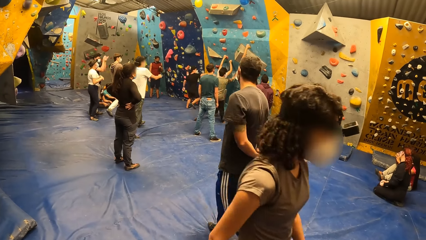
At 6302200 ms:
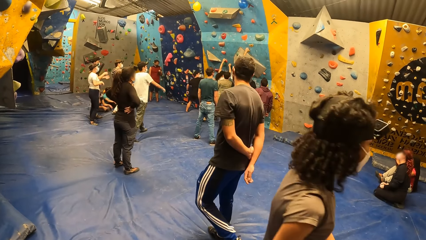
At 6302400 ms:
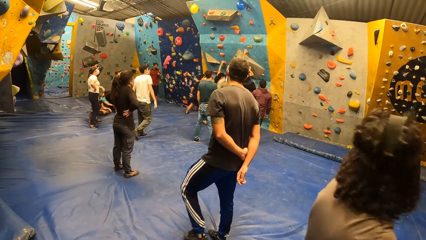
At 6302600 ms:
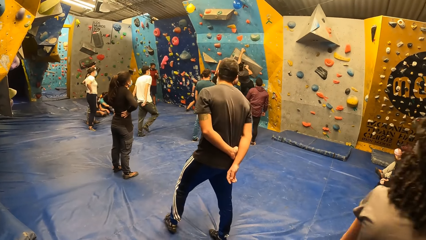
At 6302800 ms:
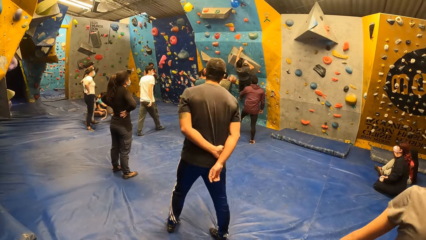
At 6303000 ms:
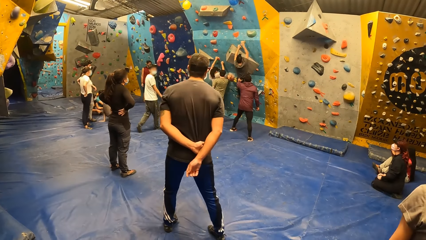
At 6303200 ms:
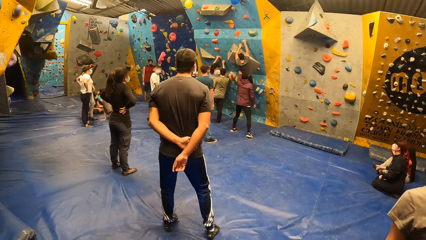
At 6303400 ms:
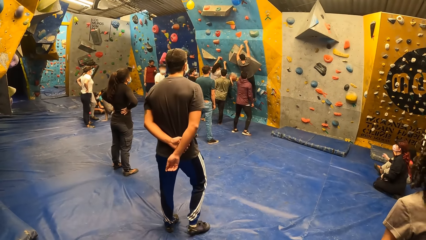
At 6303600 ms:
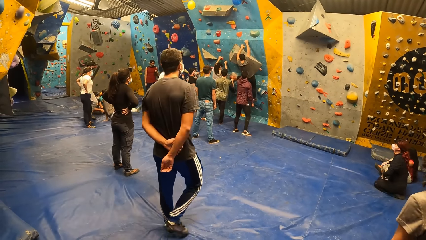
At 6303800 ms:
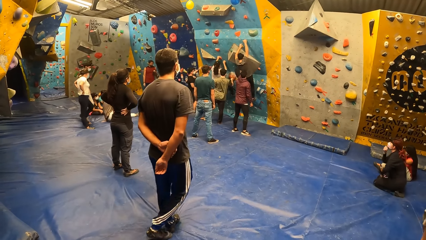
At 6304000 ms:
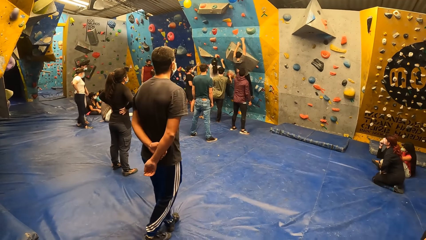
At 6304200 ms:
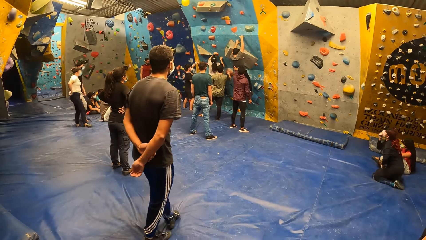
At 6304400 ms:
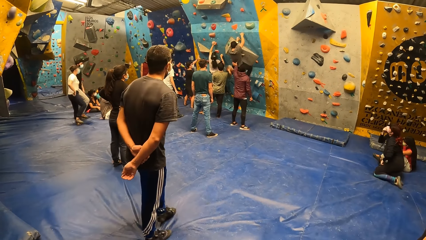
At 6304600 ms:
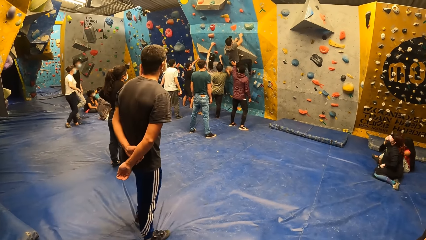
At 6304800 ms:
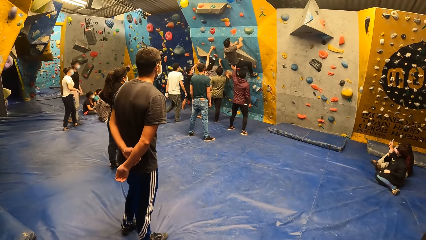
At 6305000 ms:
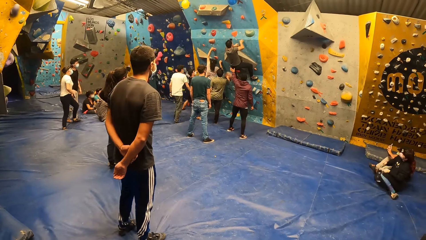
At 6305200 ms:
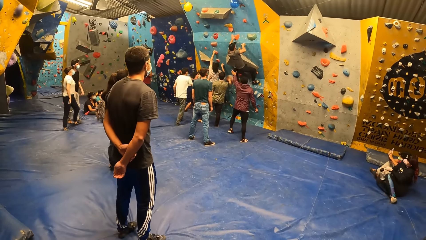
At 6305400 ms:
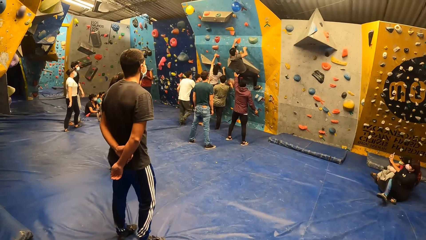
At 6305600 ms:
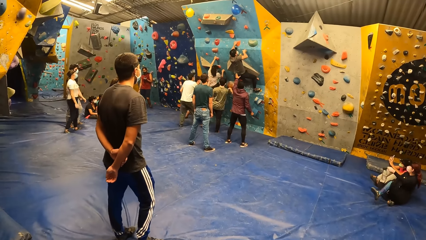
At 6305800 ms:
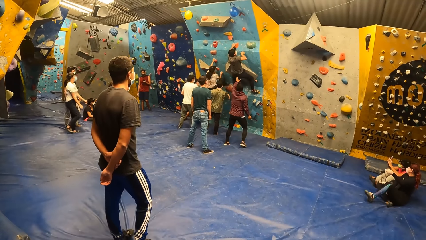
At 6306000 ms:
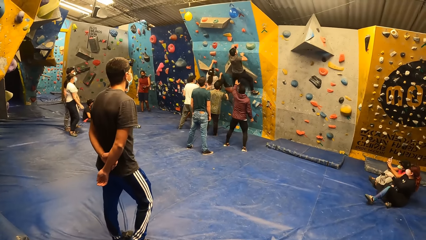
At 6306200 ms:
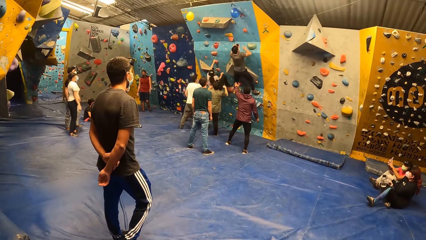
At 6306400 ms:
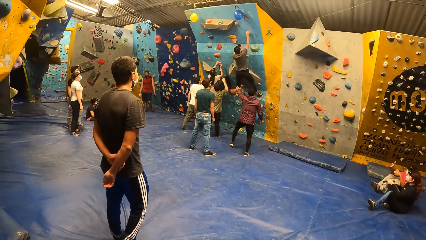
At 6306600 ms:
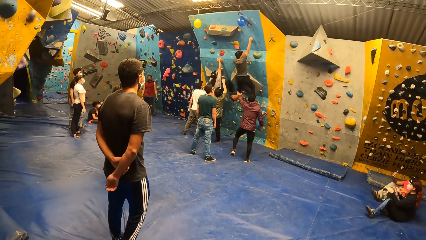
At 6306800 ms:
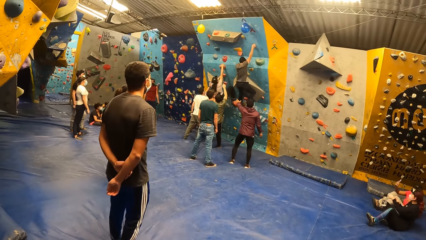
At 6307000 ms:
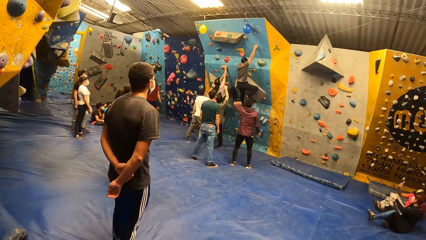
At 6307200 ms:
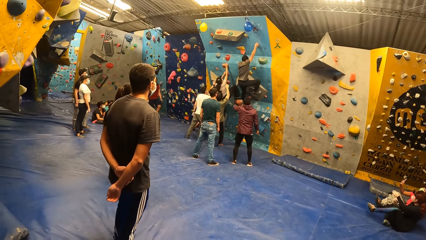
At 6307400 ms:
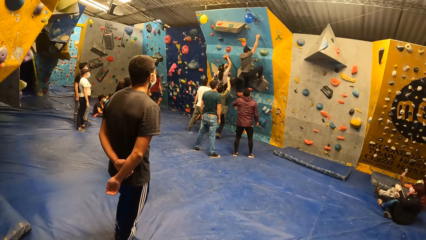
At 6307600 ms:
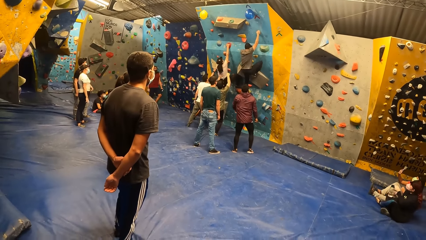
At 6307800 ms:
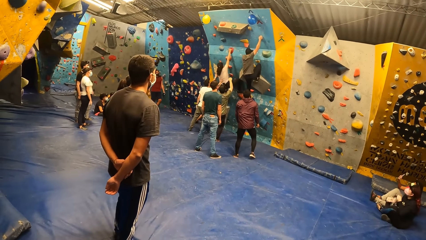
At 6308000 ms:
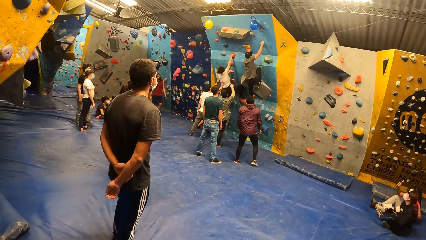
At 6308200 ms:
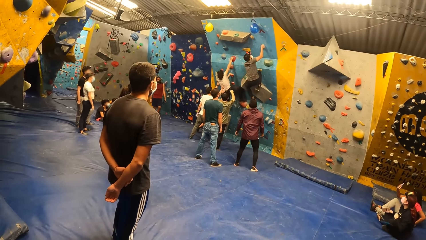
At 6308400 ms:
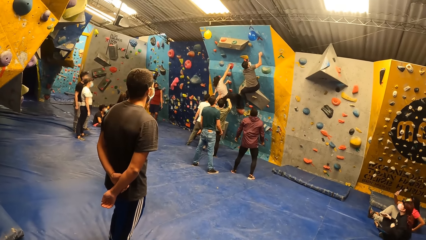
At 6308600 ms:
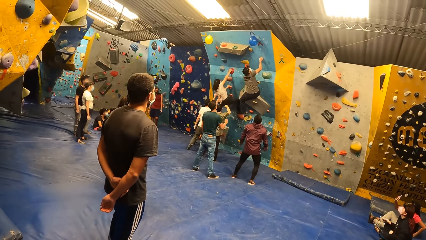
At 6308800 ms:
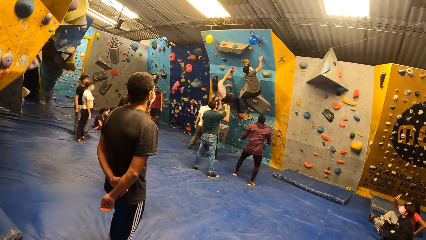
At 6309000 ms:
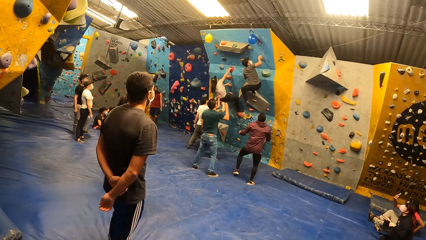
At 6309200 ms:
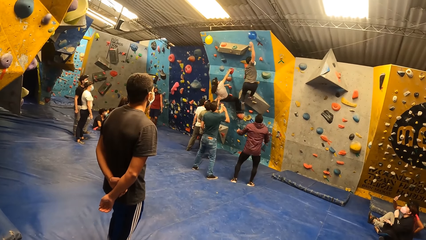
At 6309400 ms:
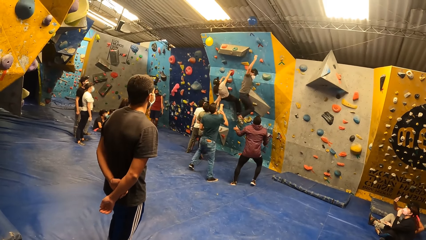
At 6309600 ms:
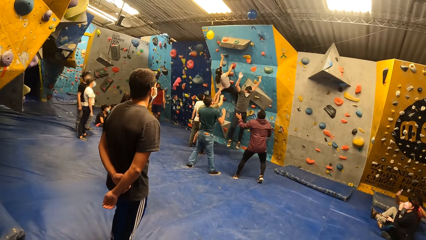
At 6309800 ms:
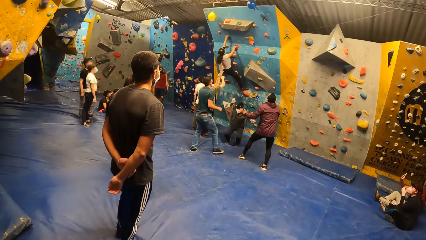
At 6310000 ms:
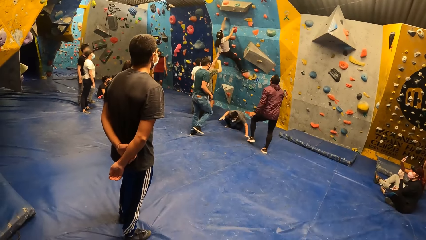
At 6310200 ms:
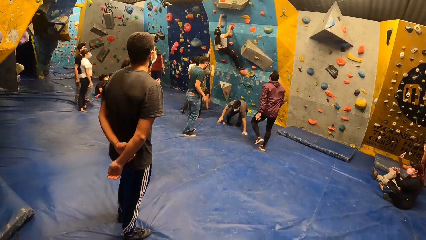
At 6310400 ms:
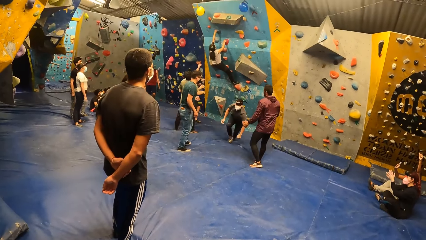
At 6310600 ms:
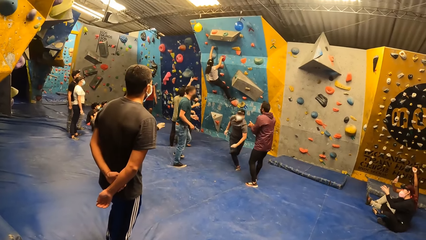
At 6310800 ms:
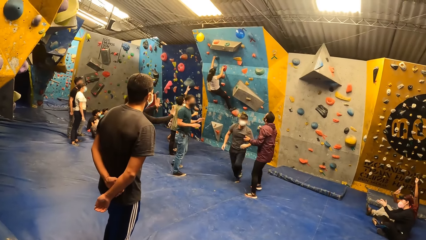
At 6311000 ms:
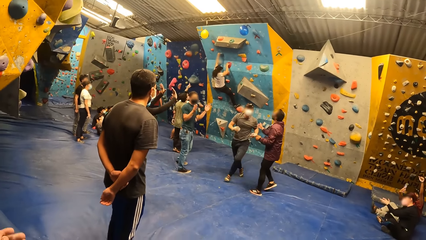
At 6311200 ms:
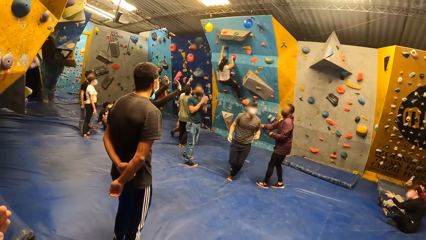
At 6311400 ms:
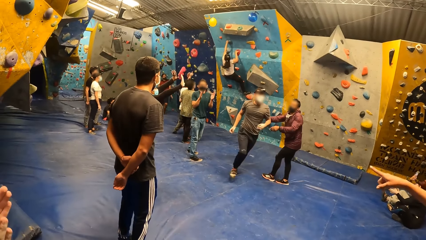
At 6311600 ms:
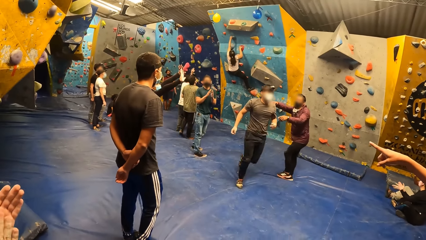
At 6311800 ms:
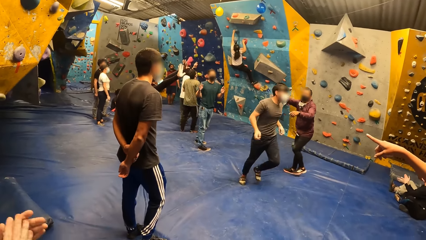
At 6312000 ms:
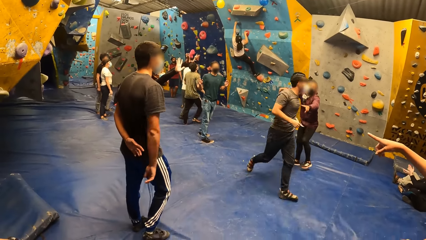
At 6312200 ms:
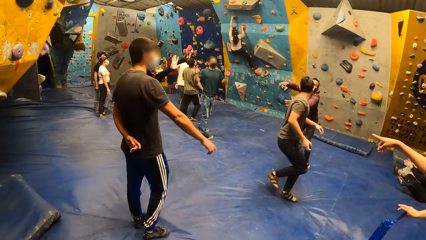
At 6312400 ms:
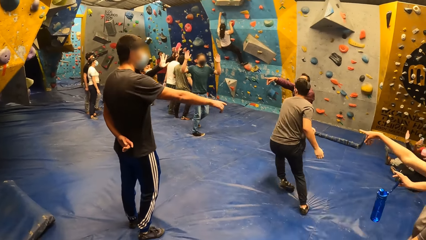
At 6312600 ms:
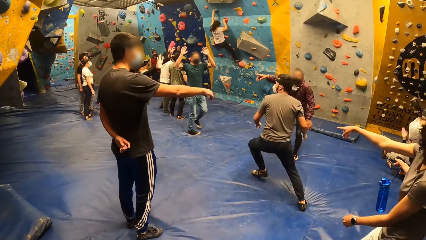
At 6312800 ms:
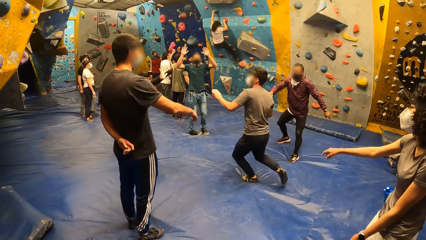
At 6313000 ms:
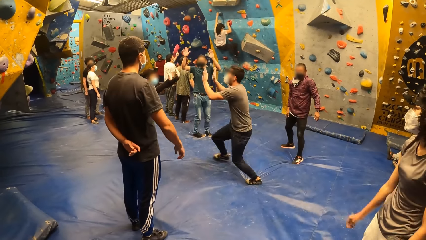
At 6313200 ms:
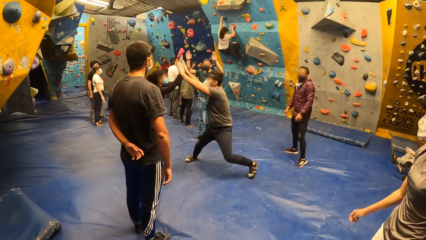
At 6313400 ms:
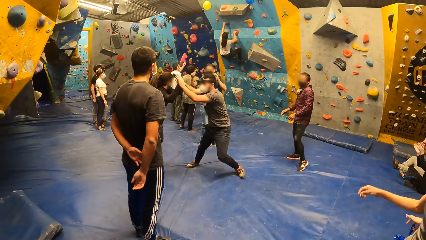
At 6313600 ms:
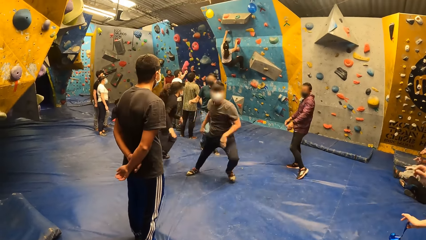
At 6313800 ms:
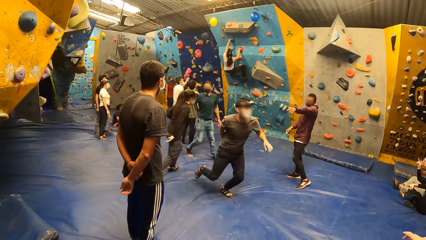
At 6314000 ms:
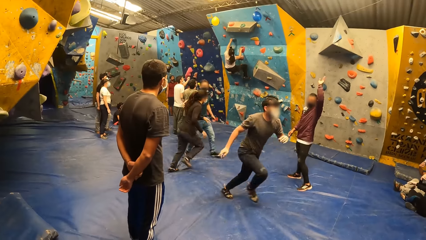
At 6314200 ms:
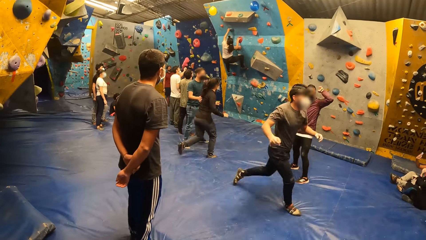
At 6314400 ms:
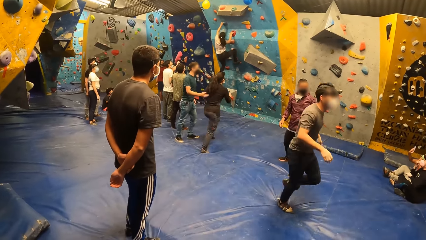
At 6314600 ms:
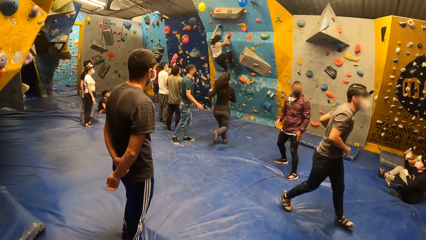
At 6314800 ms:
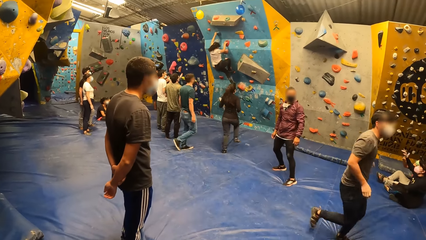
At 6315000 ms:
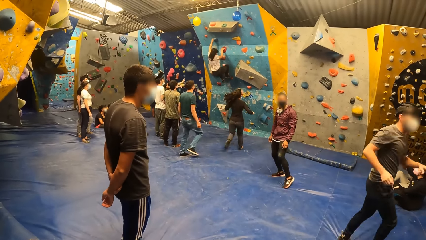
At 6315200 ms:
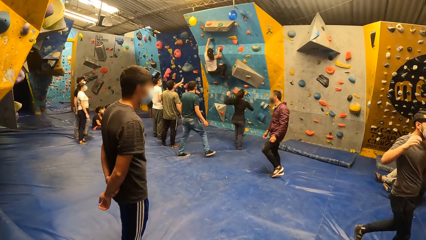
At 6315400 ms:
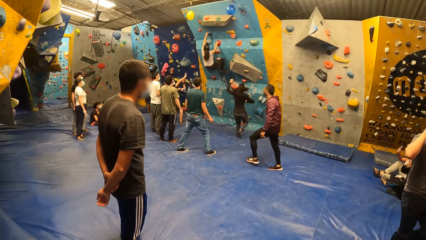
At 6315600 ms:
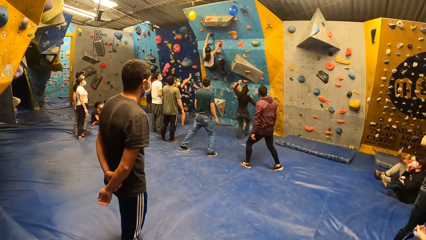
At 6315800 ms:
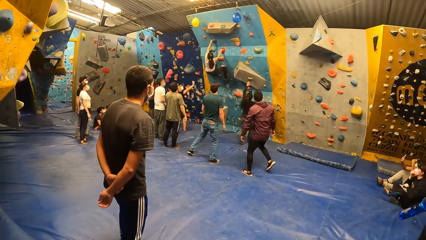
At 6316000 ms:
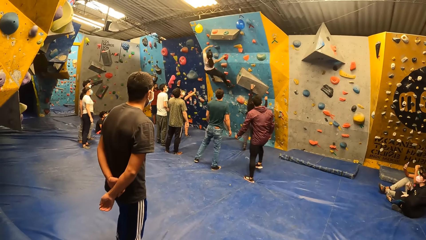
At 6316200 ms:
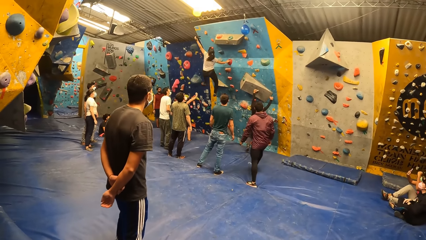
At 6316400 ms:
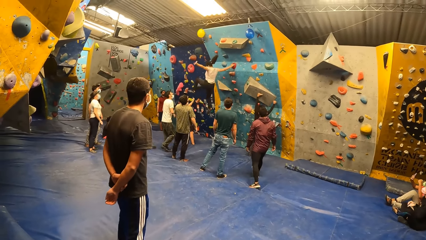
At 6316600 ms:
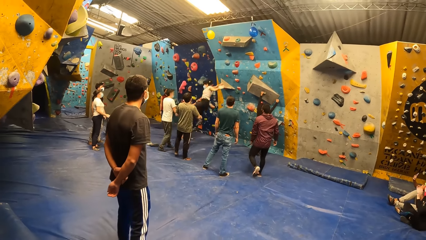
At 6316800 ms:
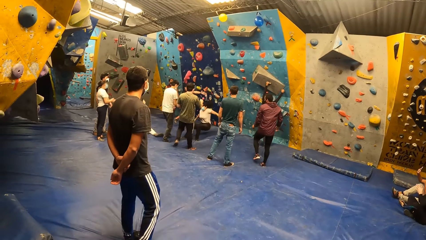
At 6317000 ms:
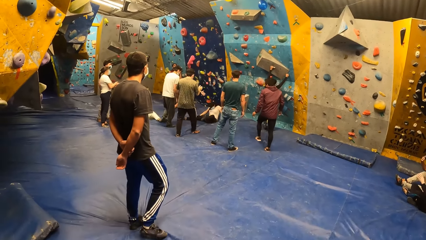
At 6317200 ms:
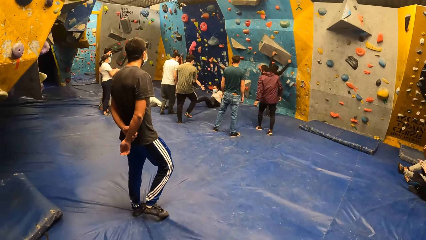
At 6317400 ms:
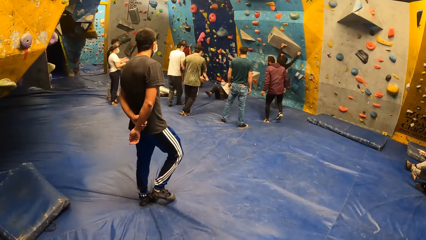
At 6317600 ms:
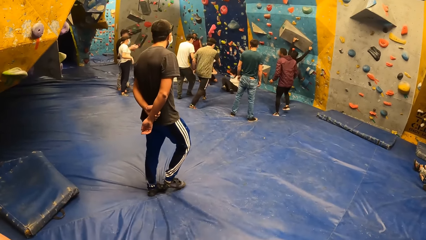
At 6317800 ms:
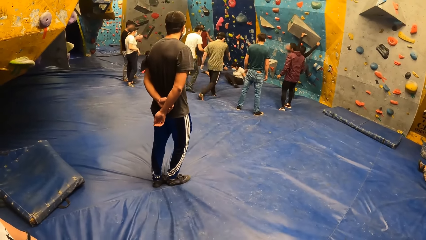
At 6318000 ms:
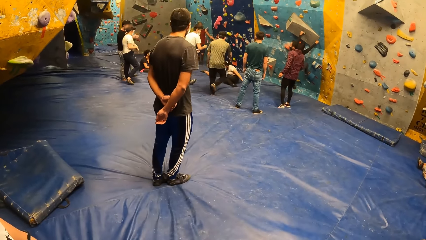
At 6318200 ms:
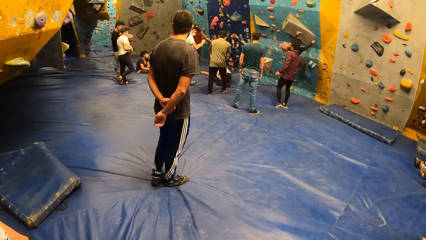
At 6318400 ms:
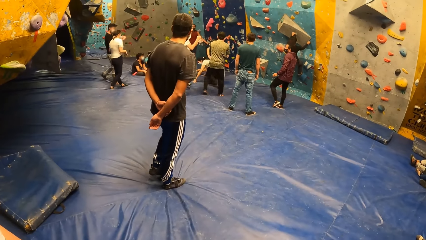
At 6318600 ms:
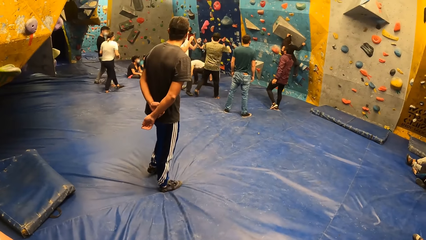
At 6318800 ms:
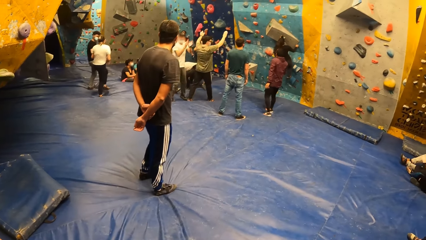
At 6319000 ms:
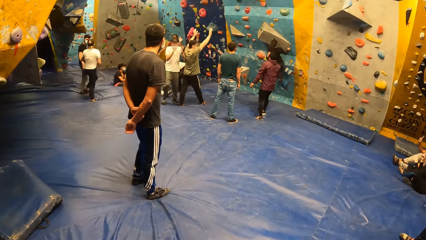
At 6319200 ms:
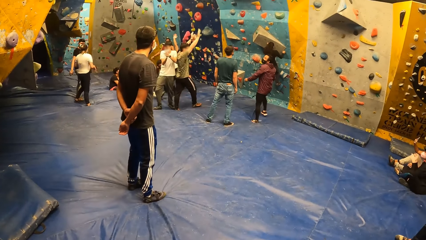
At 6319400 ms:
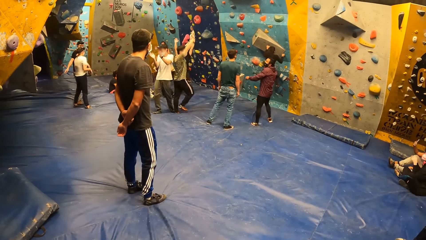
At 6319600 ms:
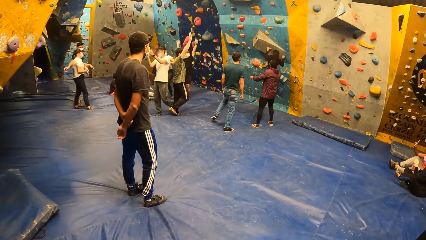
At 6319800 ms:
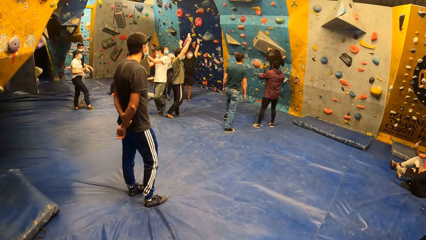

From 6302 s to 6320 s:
A person hits a balloon and taps another person's hand. The other person runs to the wall and climbs the wall. Another person drops on the floor.
